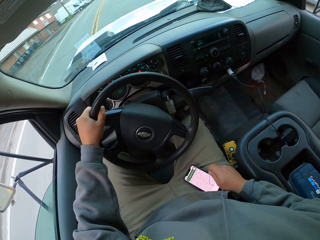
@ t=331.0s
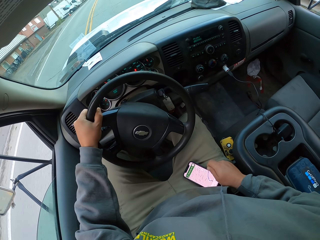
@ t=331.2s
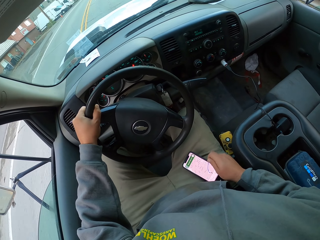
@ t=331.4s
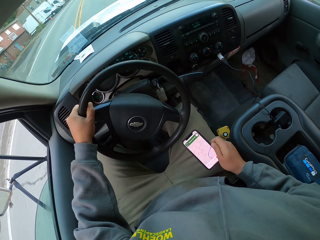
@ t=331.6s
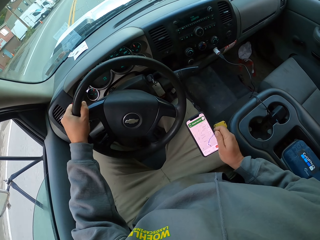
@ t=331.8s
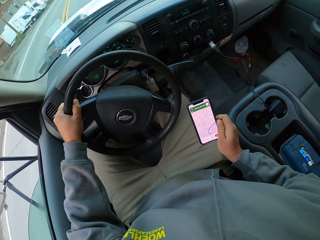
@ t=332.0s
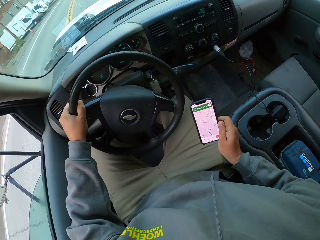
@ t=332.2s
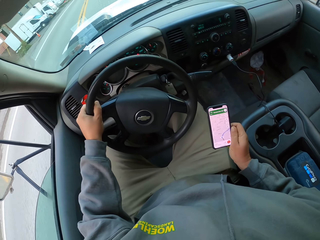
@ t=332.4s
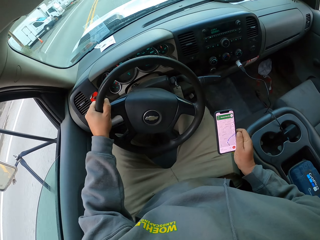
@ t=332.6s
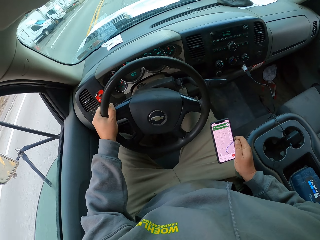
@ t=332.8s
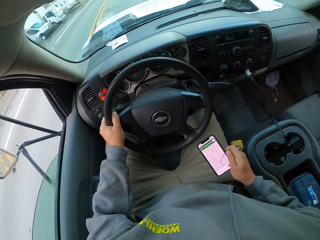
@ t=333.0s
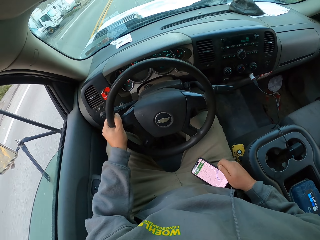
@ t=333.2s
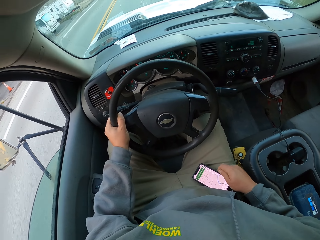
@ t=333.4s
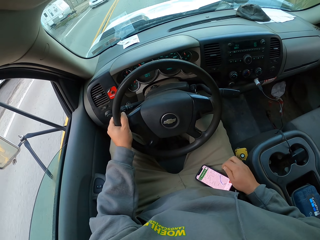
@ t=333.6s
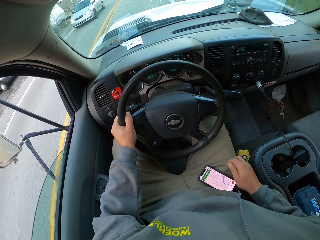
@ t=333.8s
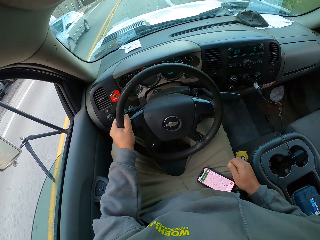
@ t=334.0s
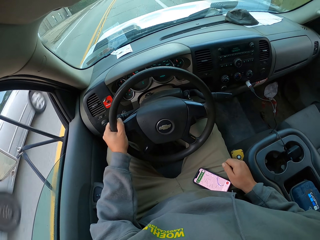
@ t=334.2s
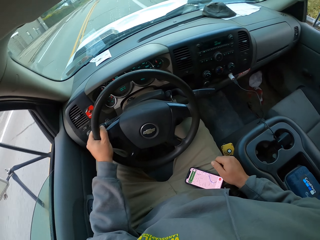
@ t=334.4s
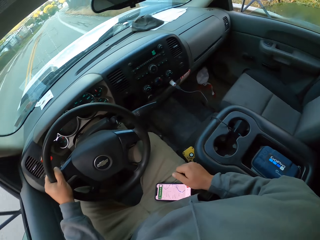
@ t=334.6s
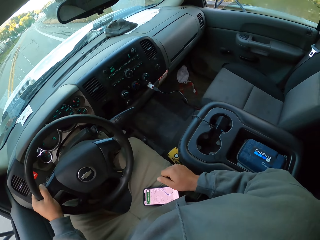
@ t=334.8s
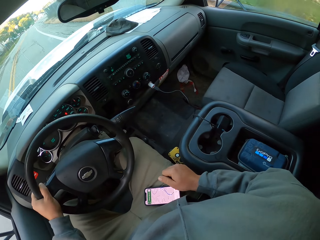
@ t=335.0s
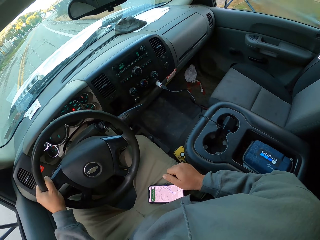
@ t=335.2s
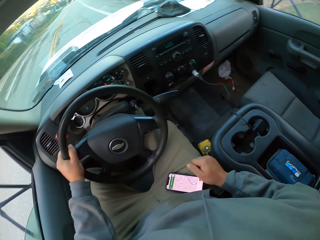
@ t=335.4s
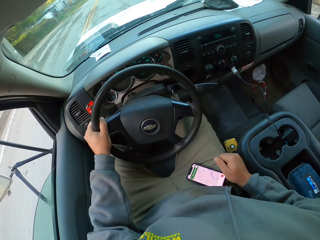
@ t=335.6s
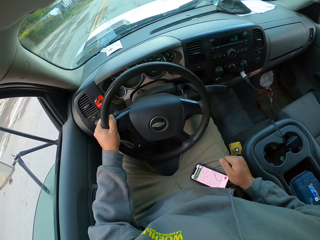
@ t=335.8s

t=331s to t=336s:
The camera wearer looks at a phone. He holds the phone in his right hand. He puts the phone on a thigh.

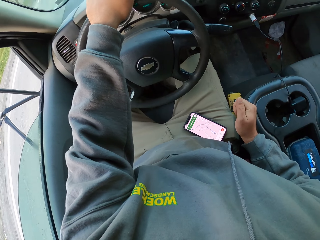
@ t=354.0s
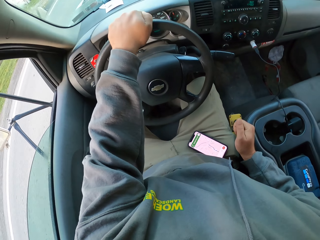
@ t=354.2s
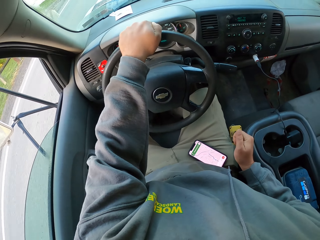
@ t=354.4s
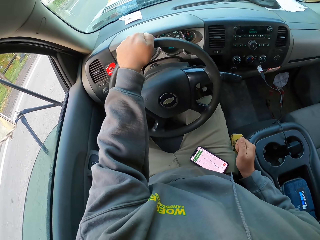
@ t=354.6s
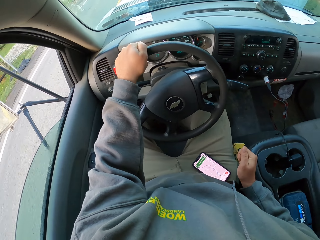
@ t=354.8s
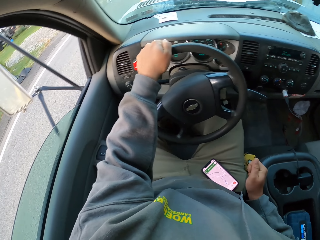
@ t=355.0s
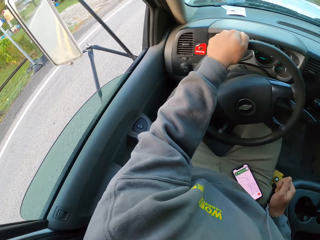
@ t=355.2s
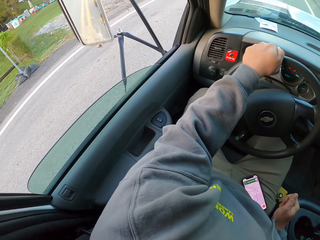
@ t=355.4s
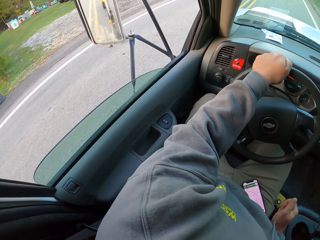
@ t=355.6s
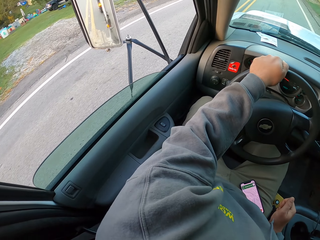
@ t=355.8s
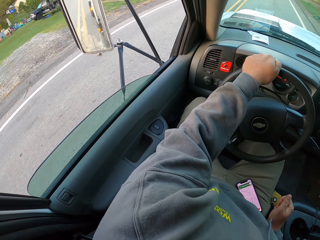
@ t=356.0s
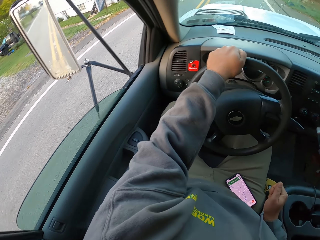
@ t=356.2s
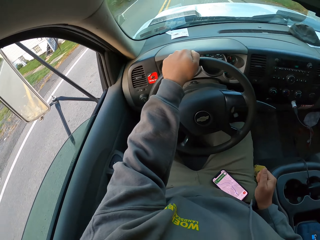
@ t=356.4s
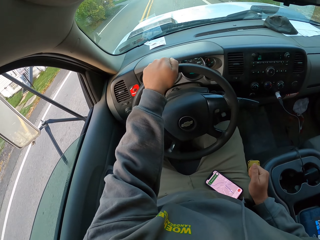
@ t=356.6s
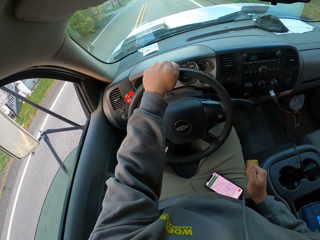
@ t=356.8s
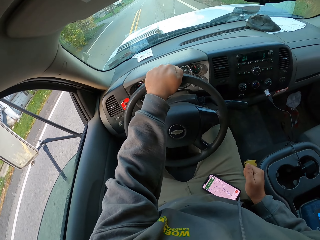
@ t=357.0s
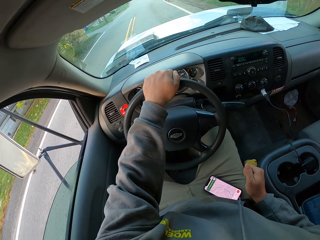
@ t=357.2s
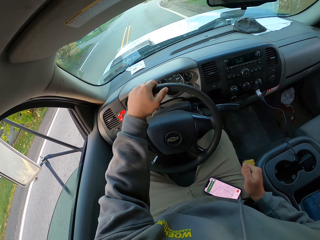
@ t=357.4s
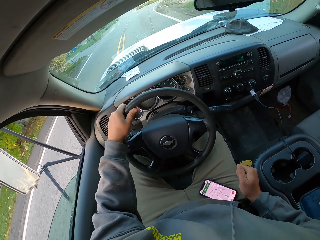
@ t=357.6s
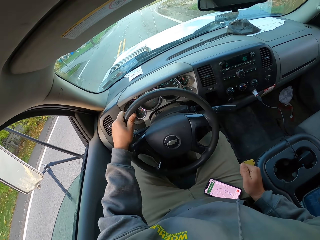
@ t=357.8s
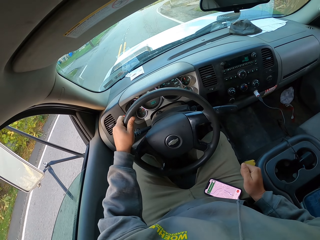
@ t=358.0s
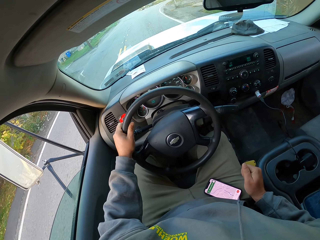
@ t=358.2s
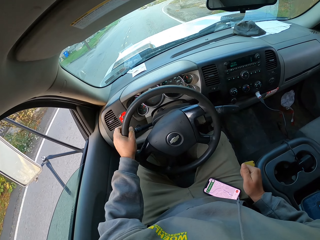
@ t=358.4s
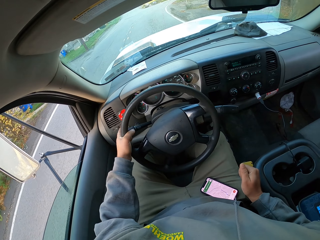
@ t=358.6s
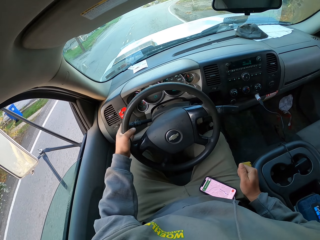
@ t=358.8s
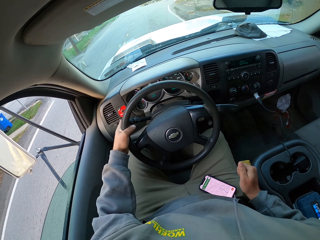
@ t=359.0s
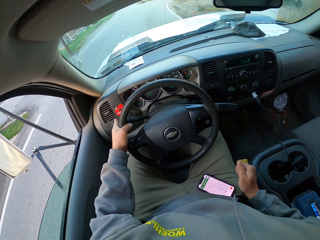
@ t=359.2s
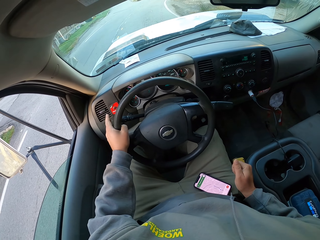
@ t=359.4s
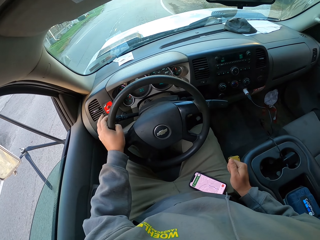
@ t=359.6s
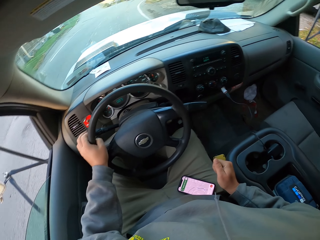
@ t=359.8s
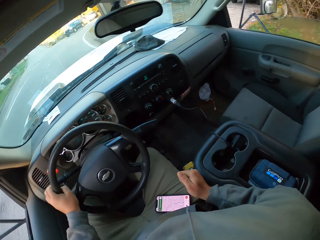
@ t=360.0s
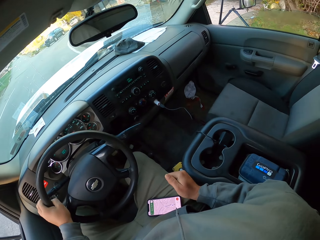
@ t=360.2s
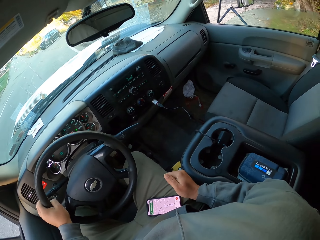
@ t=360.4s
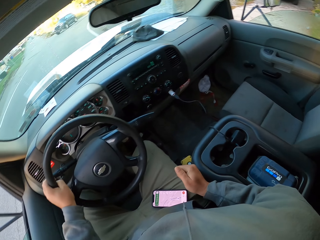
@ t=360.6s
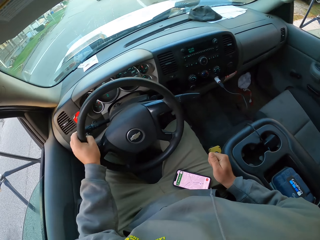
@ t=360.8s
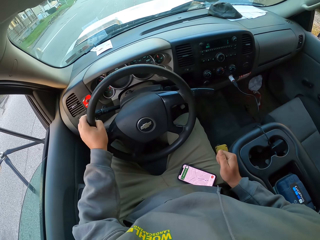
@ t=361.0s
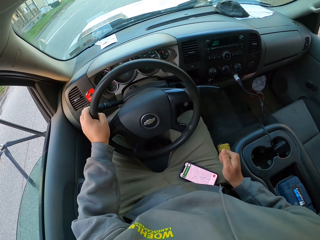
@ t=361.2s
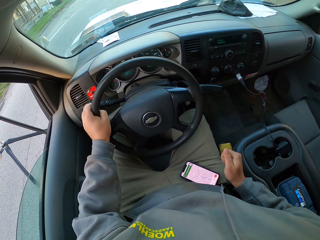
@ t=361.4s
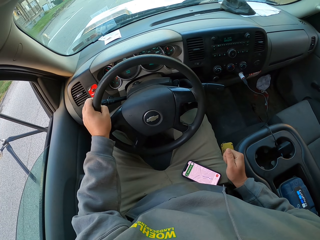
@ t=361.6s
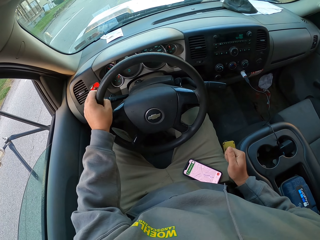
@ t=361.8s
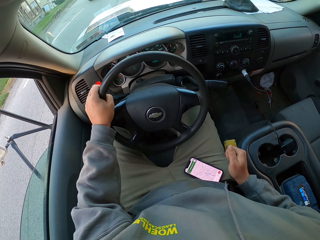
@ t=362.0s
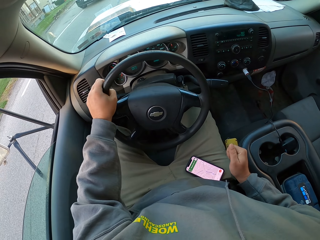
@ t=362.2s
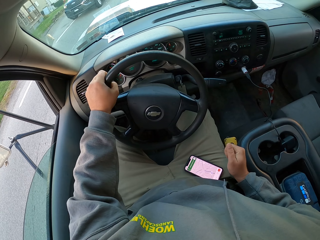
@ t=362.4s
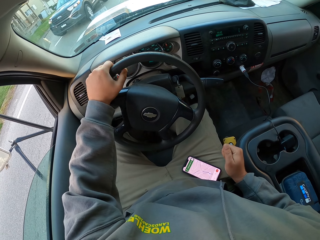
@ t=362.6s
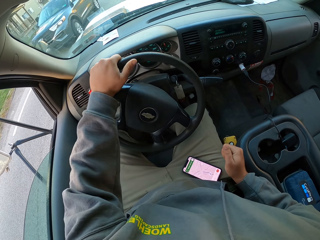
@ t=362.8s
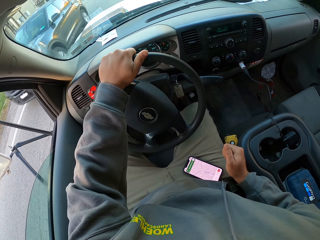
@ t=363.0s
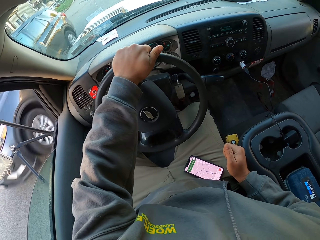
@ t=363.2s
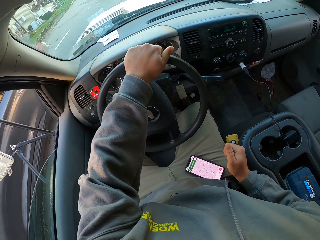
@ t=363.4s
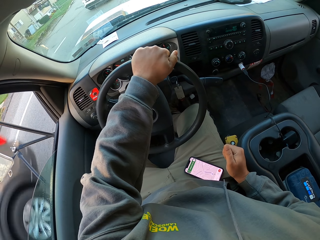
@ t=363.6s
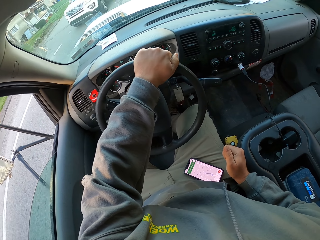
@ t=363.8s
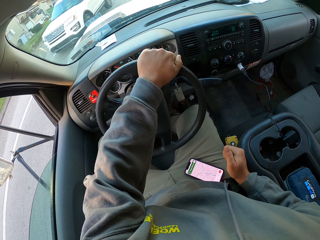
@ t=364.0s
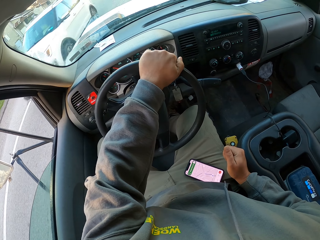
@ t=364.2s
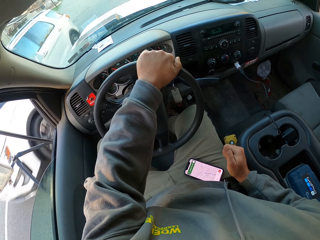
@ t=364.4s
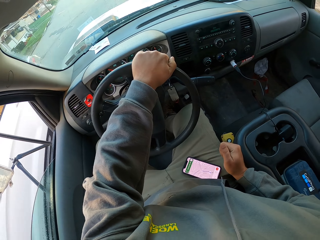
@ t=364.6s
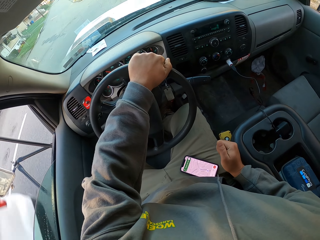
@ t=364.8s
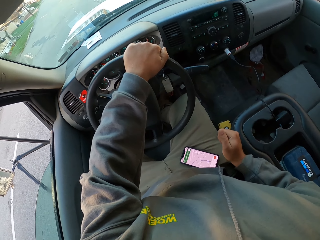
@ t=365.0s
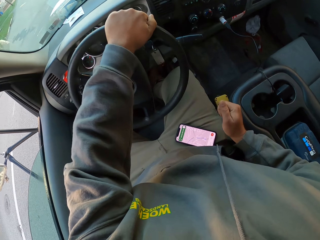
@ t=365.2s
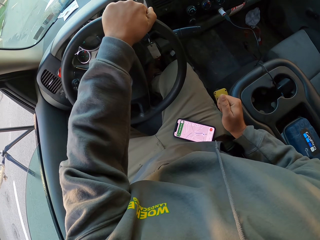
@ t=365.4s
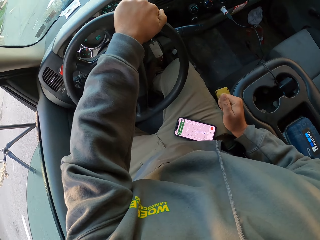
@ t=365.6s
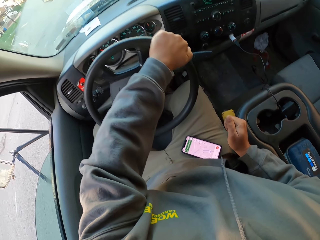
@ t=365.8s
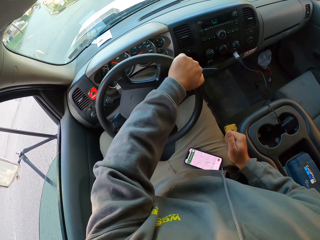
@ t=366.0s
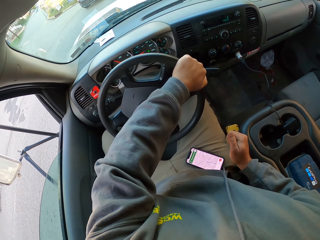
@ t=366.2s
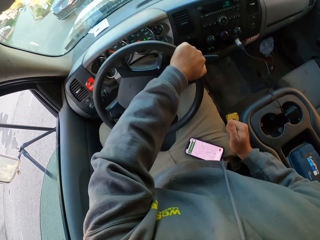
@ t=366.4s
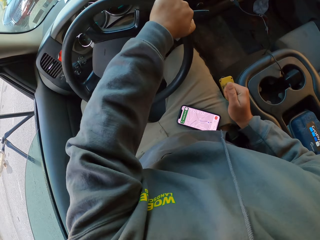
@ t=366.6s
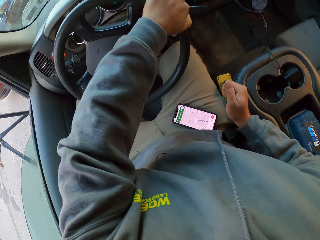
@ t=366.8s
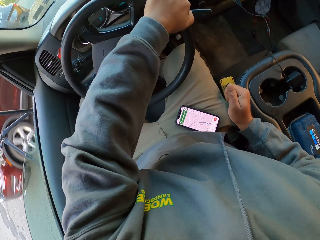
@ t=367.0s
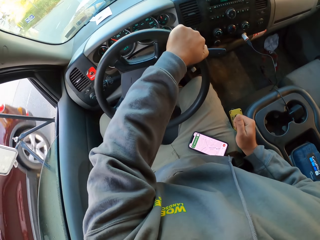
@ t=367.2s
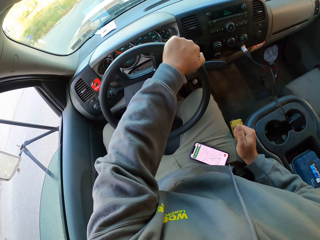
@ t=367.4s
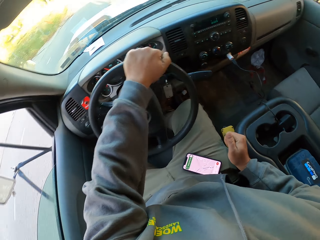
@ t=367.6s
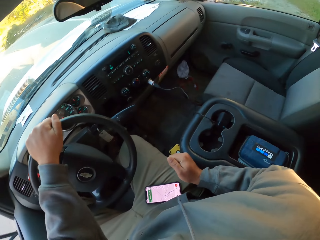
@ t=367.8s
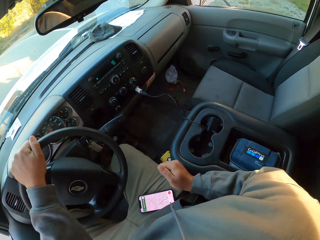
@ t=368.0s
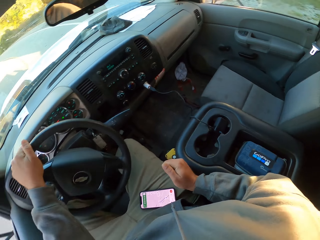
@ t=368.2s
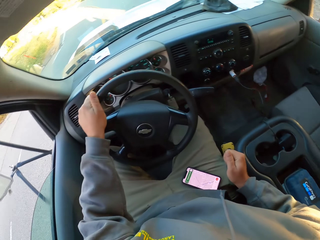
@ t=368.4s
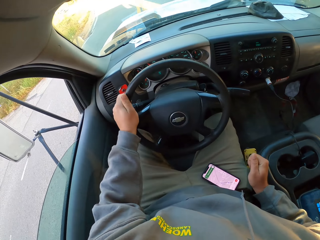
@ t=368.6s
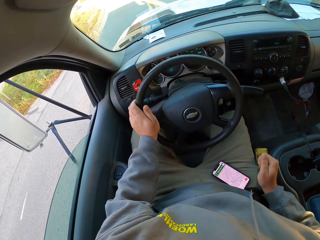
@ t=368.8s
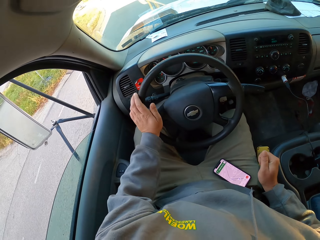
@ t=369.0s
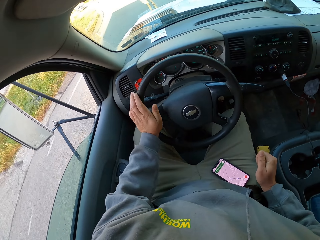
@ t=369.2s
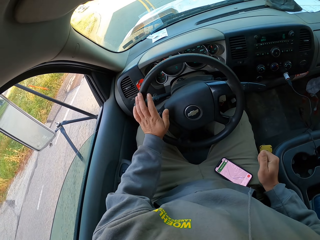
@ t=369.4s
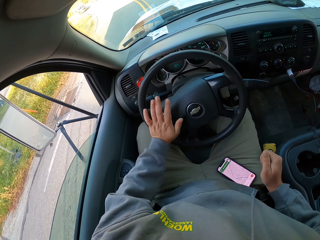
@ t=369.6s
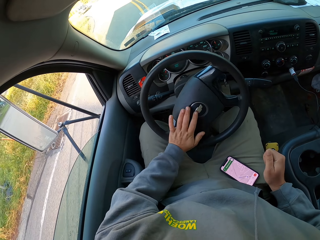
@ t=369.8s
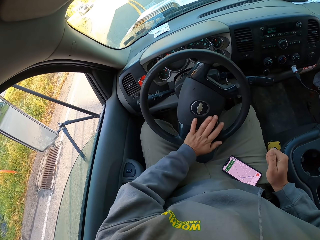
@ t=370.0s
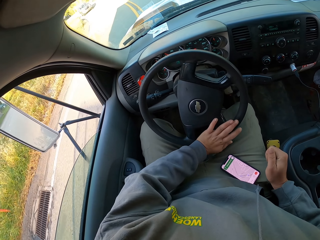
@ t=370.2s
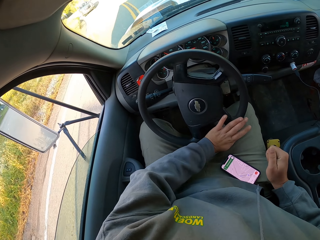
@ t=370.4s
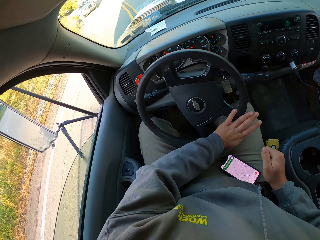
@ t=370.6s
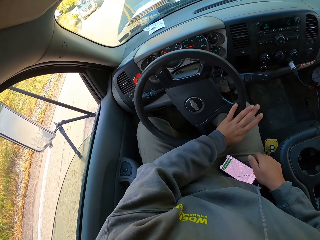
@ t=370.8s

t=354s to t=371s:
The camera wearer drives a car on the road. He looks on the left. He turns a steering wheel with his left hand in the car. He pulls the lights knob up. He drives.
